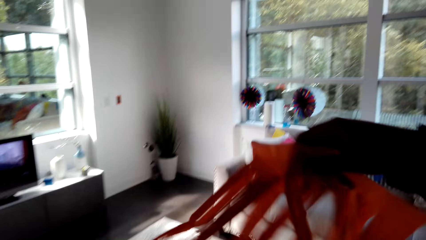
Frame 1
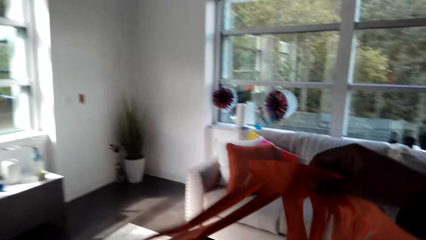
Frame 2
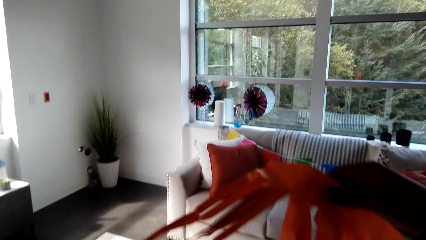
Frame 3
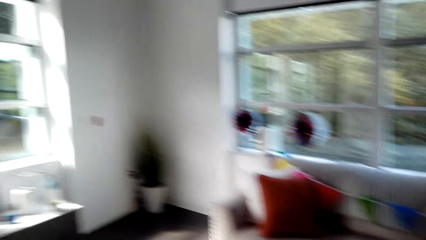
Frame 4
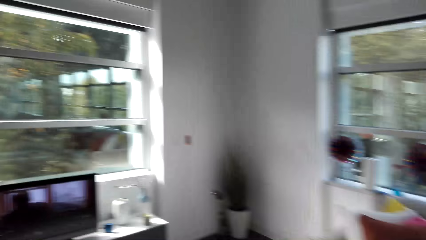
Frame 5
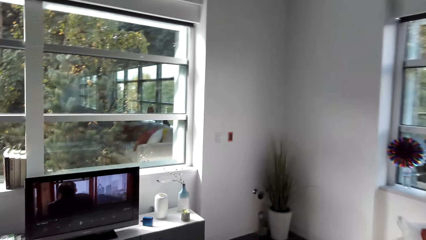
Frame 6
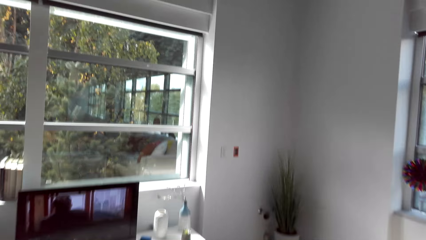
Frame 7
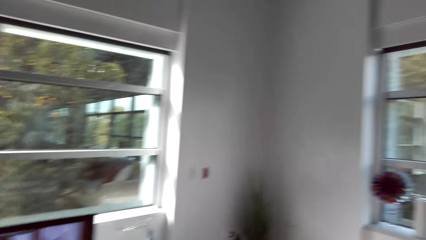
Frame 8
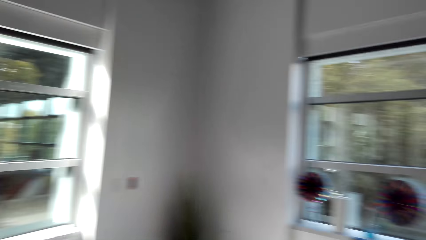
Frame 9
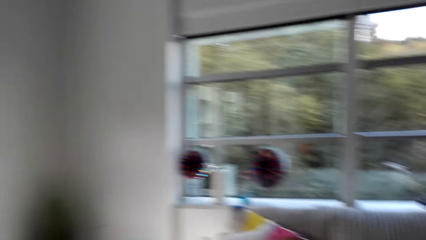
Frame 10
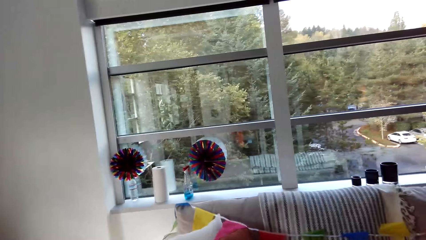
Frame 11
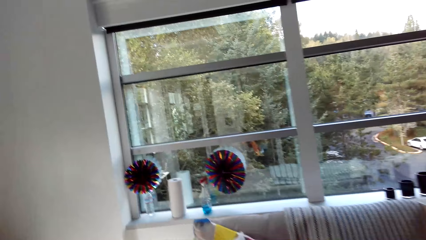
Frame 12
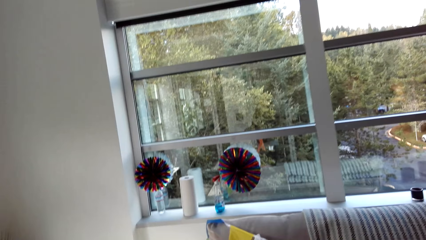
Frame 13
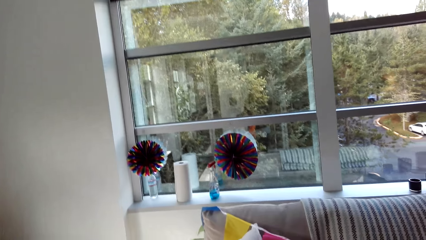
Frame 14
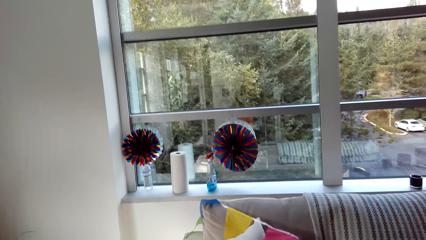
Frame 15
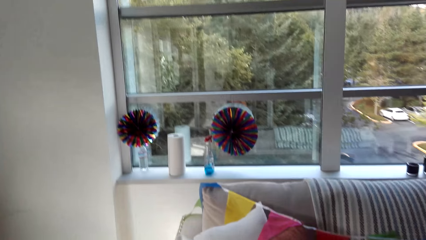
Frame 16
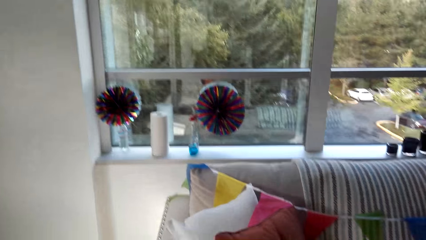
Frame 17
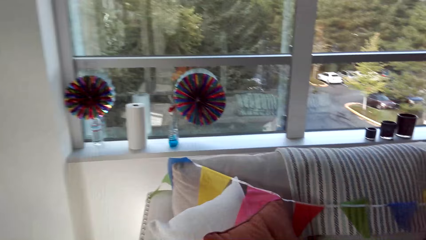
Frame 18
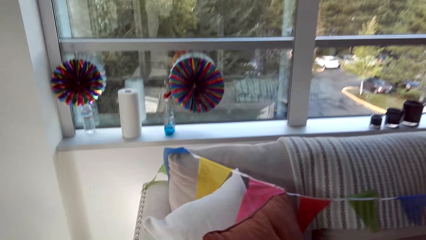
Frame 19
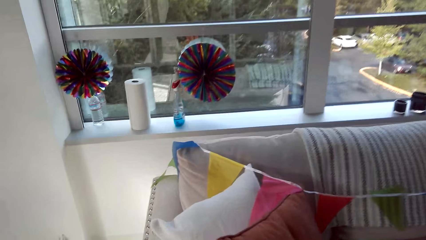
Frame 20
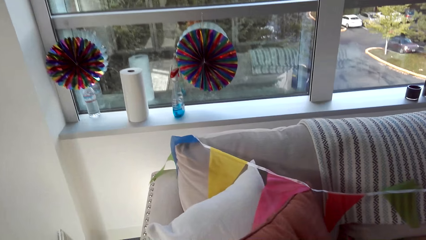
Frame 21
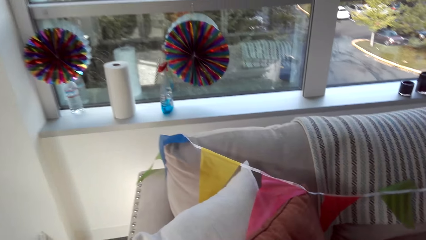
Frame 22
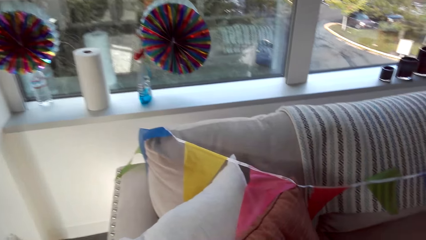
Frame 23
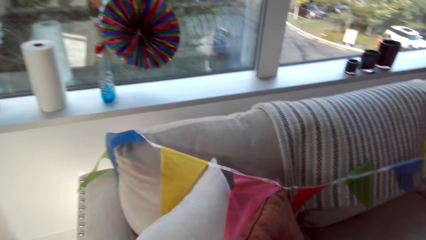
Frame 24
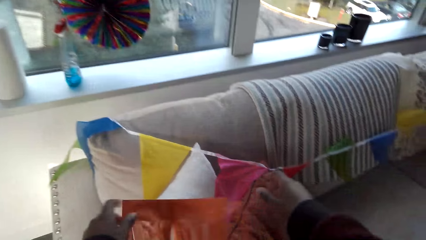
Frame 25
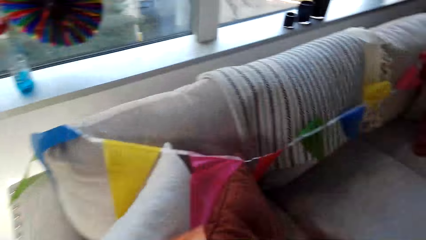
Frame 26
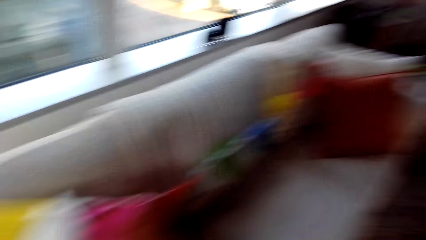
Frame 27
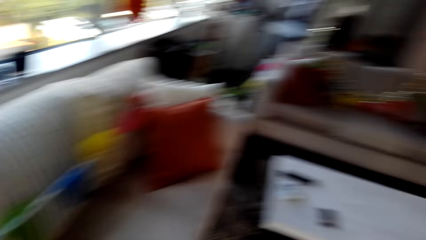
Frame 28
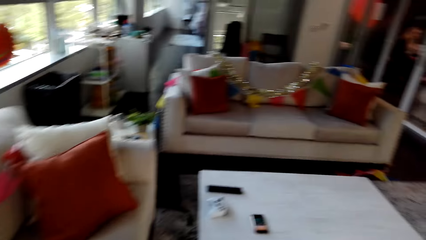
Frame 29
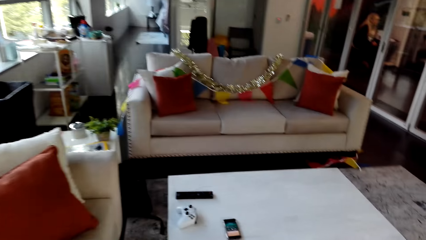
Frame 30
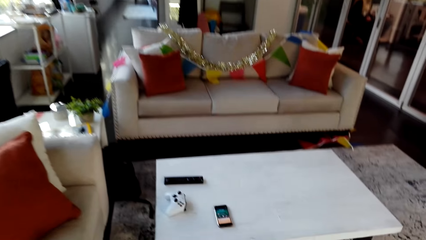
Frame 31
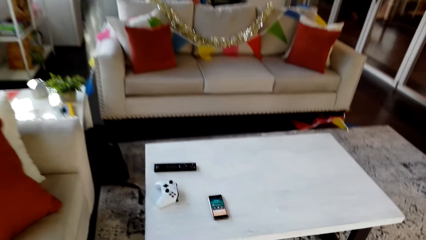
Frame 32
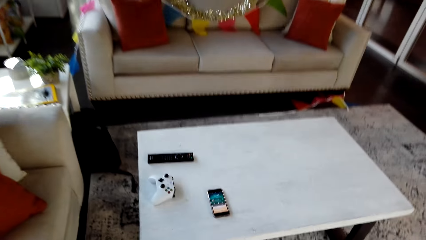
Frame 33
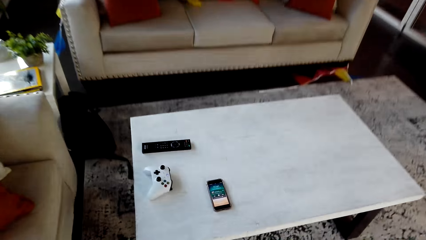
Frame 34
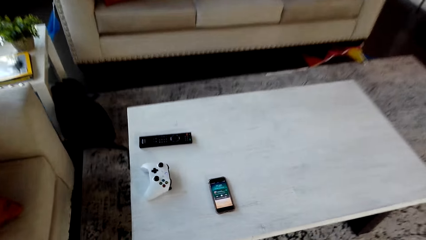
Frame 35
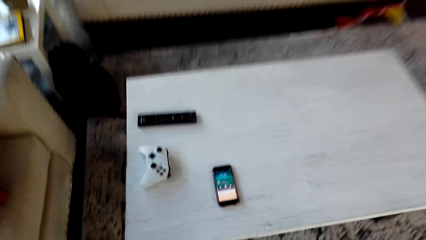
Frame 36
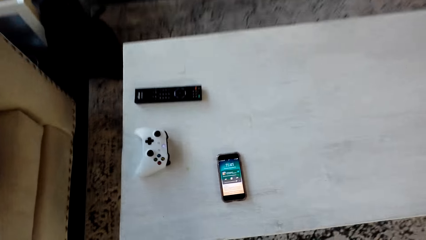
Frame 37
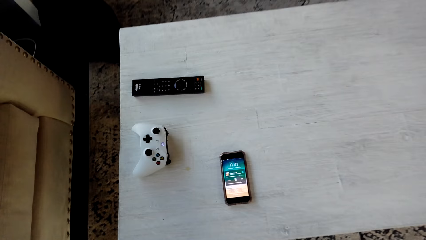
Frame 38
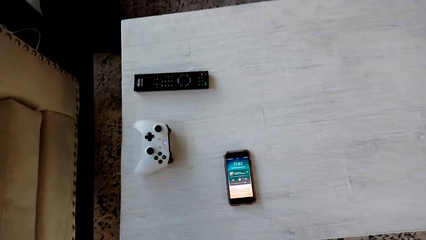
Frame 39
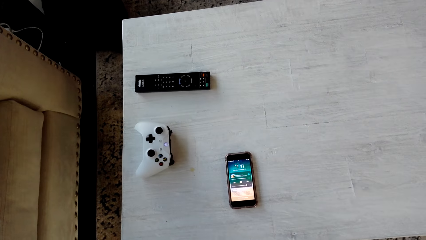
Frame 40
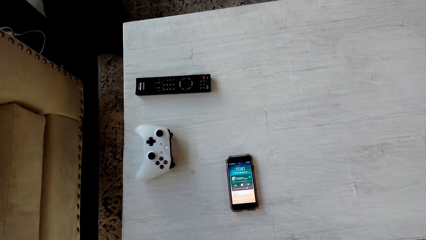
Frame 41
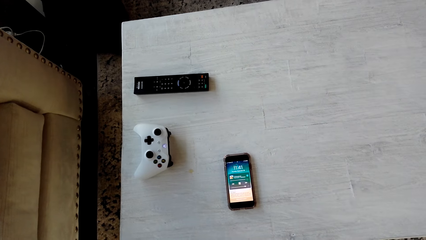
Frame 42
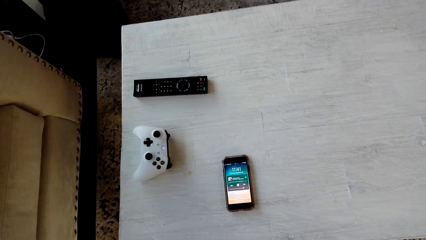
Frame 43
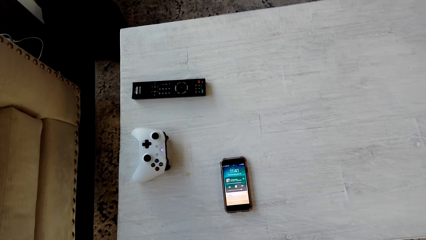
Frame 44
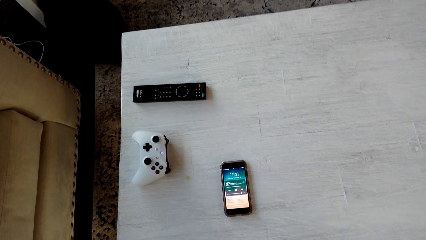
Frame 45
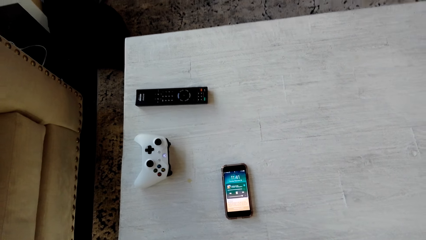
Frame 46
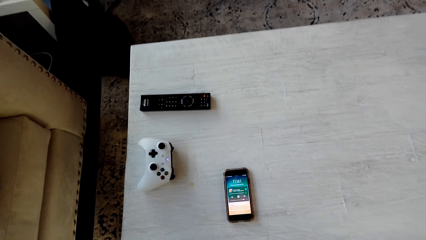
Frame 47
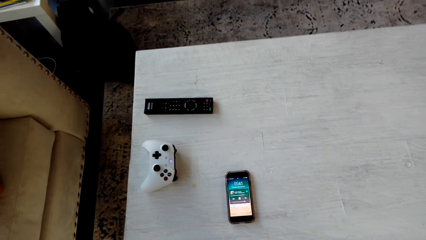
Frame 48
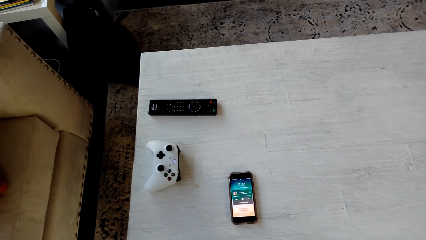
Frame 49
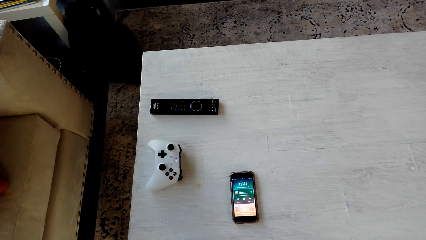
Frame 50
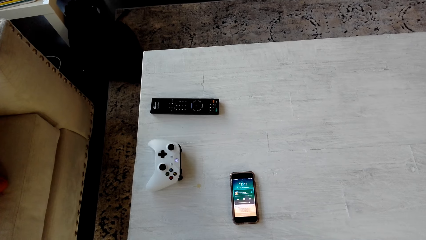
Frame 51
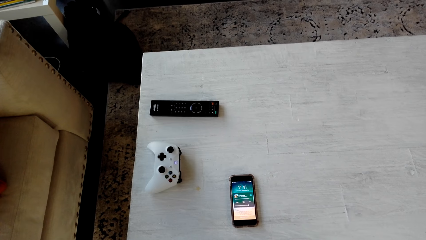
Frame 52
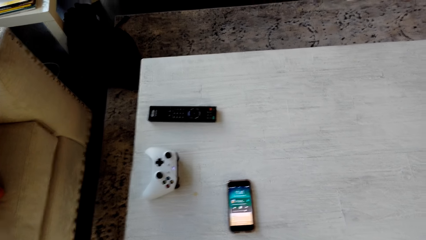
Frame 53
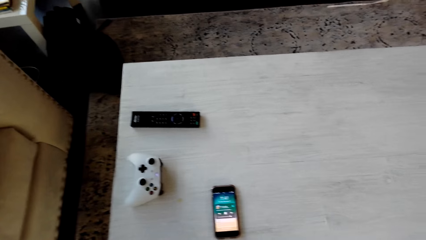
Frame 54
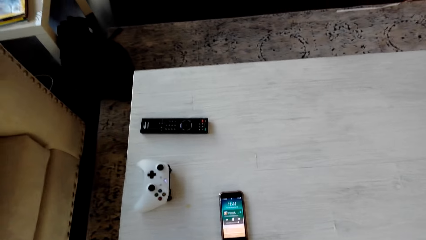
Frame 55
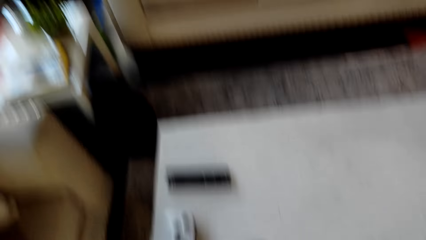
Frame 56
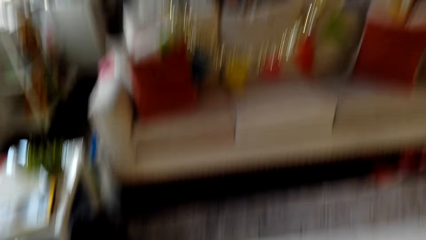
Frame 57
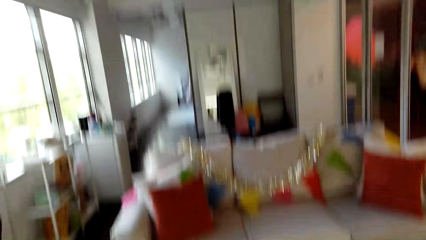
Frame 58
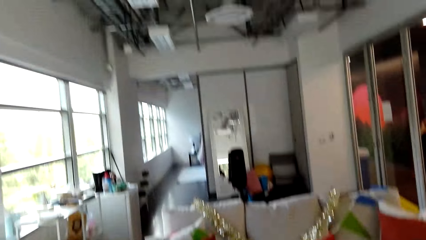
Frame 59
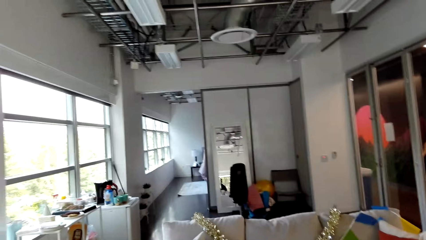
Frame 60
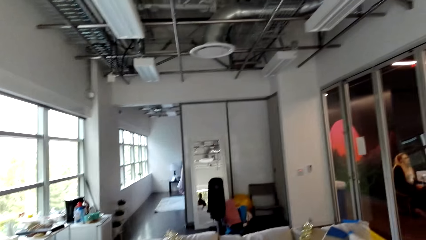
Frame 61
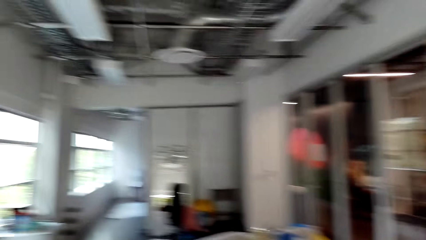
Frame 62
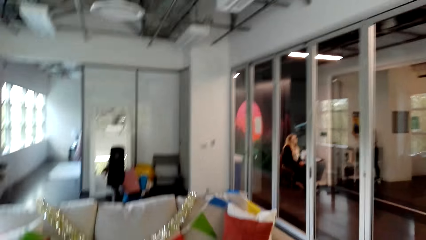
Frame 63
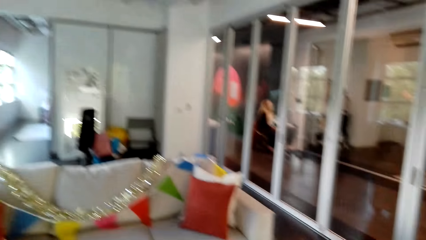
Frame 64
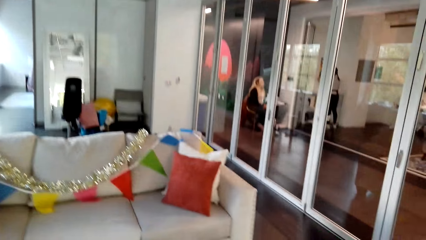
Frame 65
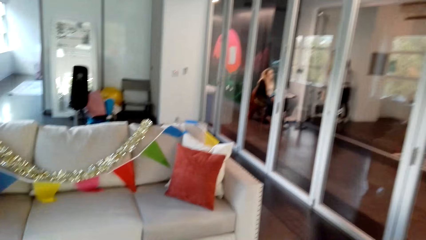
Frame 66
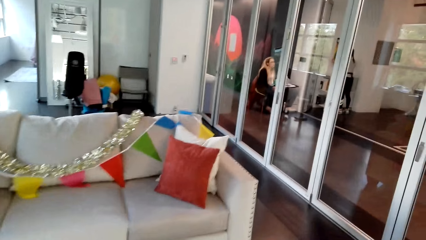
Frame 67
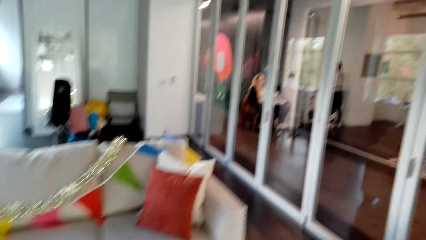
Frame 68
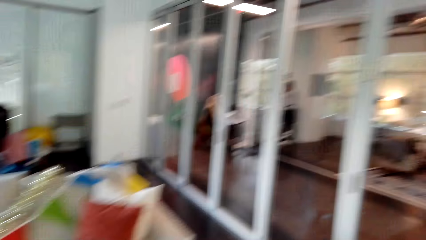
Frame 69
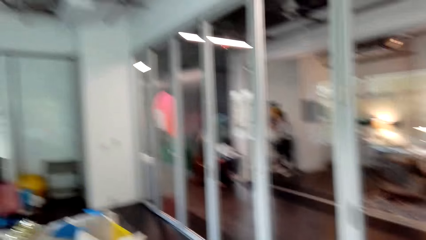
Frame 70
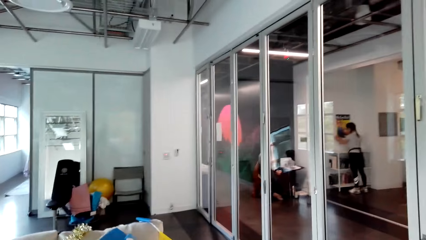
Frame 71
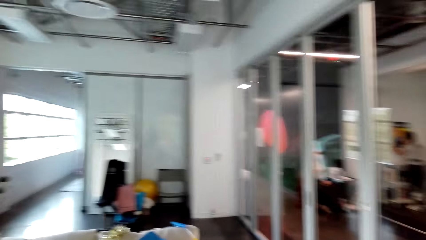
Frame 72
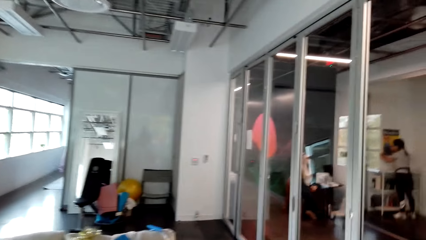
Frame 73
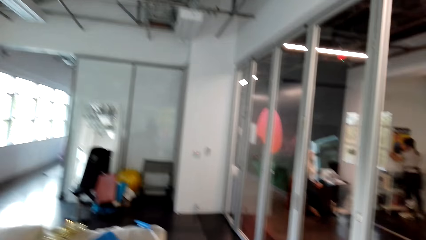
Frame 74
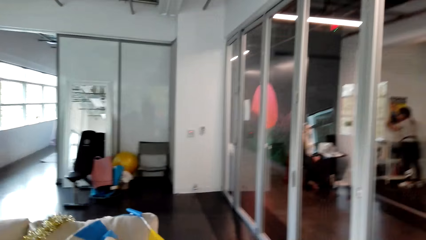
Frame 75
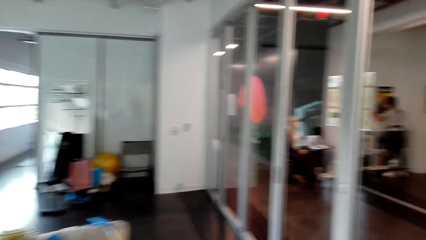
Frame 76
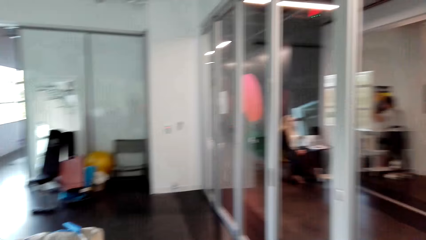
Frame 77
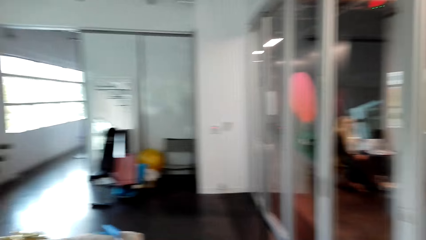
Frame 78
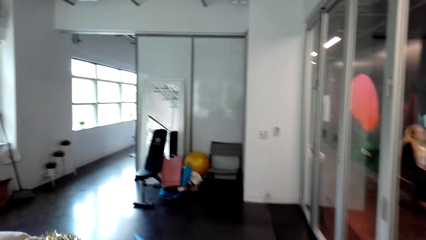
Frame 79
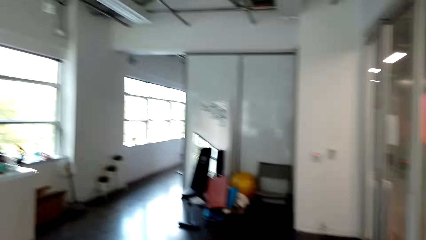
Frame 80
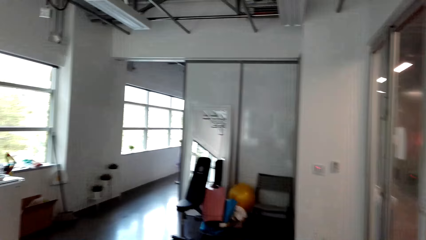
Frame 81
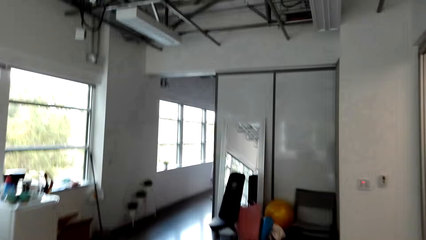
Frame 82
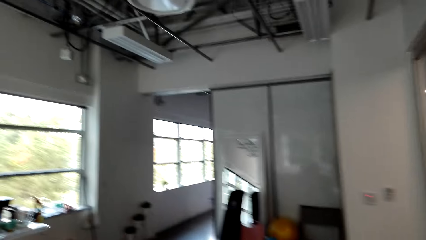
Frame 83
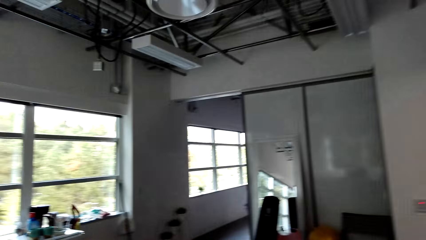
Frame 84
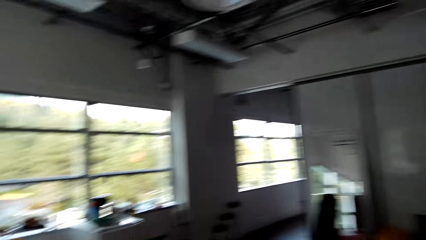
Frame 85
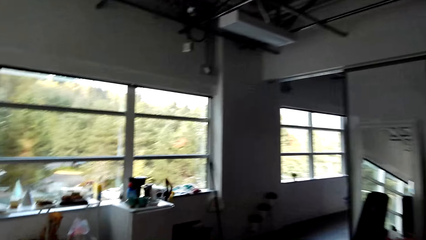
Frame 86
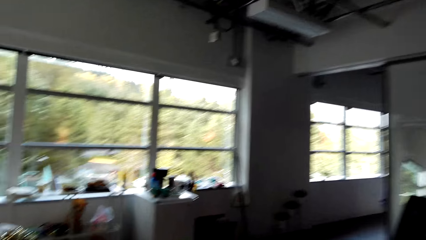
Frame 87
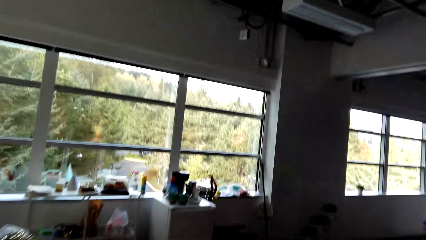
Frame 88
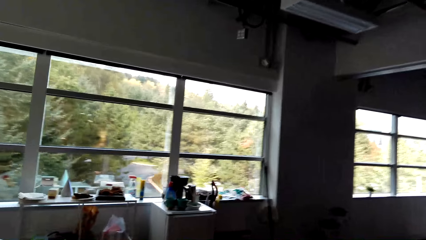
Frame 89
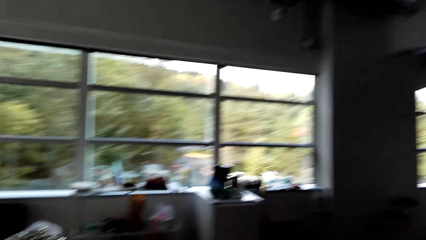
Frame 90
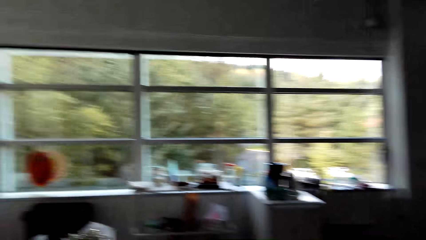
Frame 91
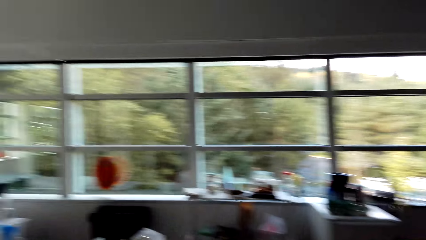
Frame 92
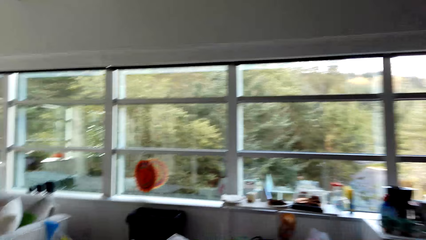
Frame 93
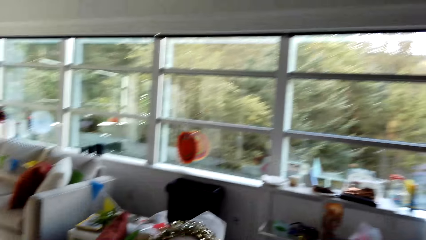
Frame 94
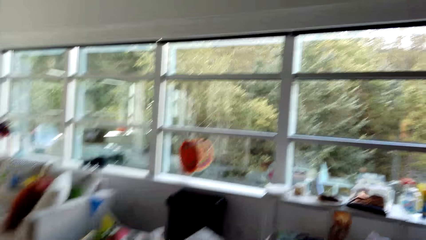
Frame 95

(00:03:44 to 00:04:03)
The camera wearer stretches the paper decor. They align the fabric flowers. They walk in a room. They spread the fabric flowers on the couch. They put the paper decor on the couch. They walk in a room. A woman sits on a chair. The camera wearer looks at a mobile phone. They look around and walk in a room. The woman sits on a chair. Another woman stands in the next room.
